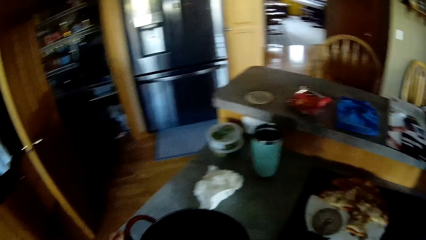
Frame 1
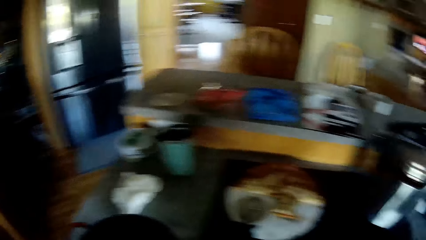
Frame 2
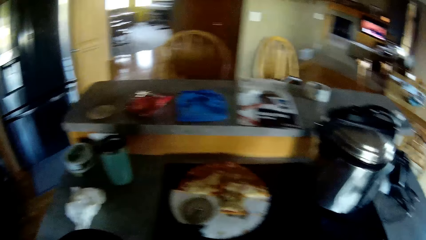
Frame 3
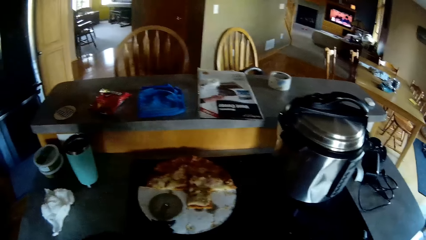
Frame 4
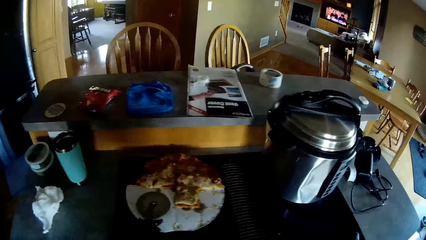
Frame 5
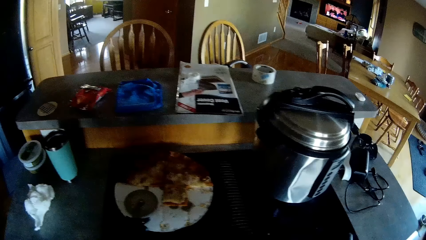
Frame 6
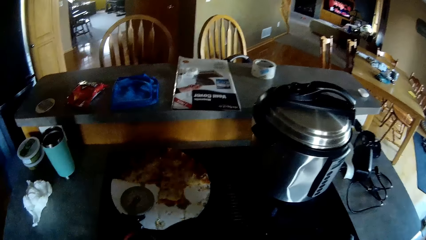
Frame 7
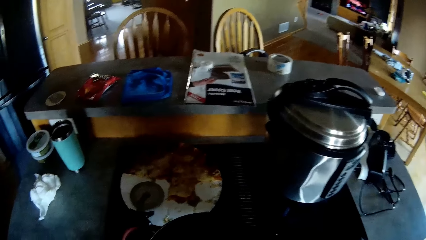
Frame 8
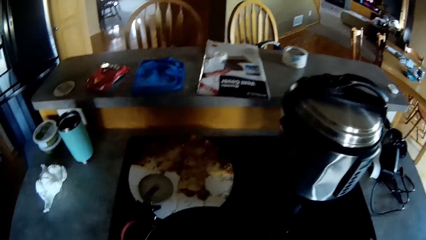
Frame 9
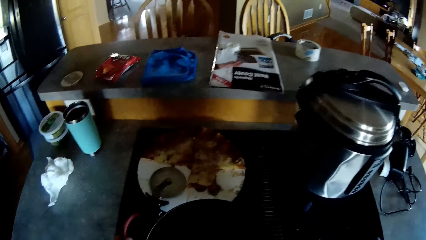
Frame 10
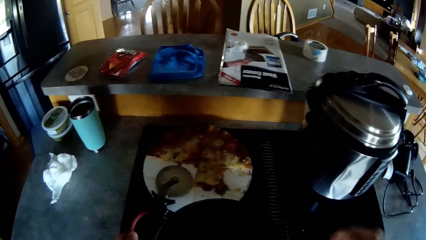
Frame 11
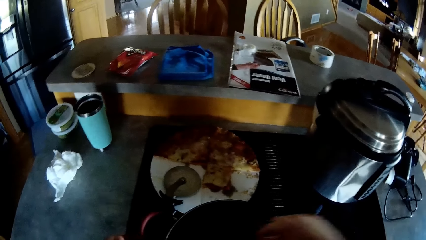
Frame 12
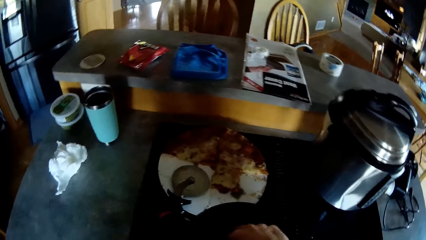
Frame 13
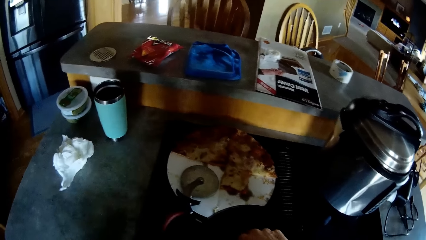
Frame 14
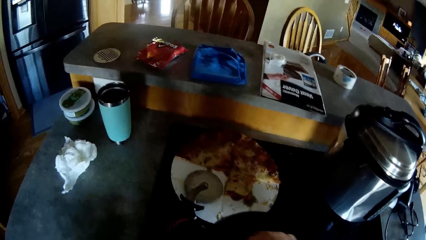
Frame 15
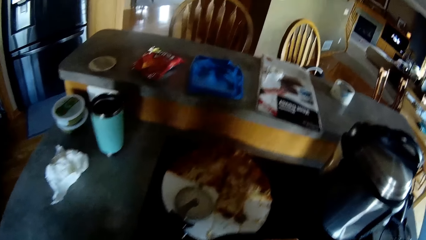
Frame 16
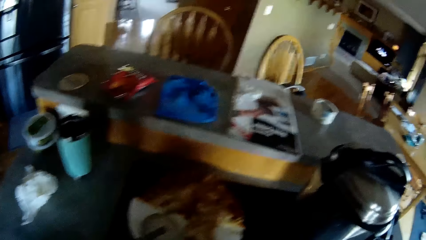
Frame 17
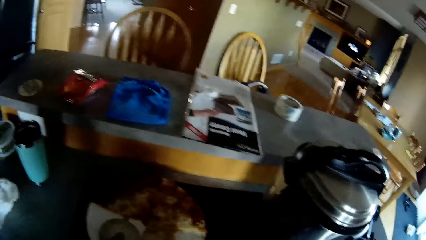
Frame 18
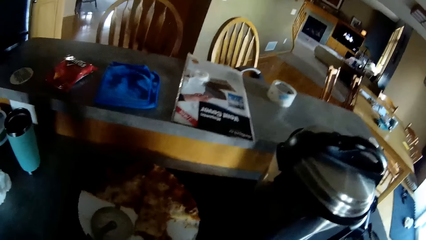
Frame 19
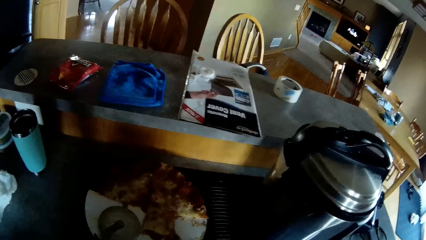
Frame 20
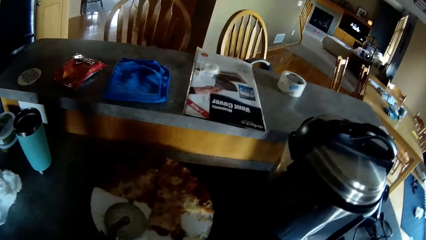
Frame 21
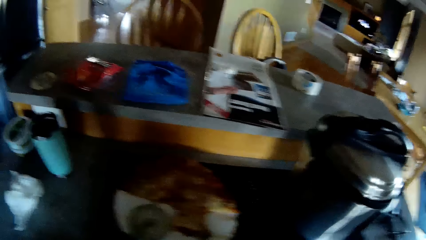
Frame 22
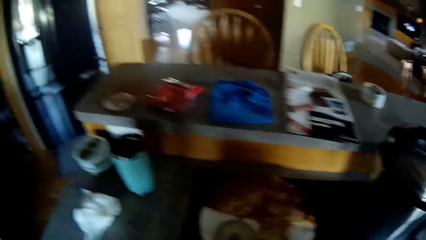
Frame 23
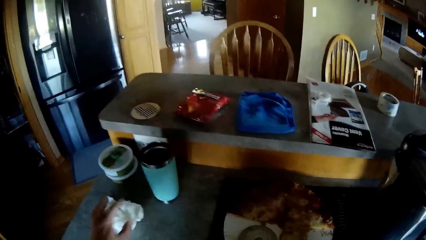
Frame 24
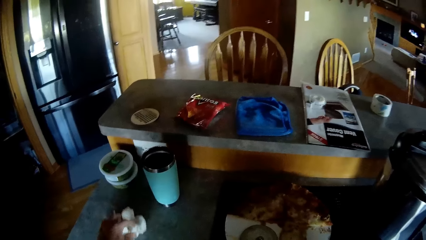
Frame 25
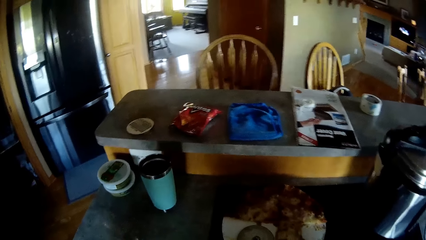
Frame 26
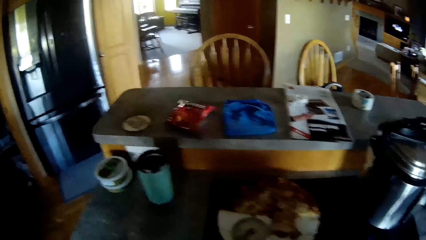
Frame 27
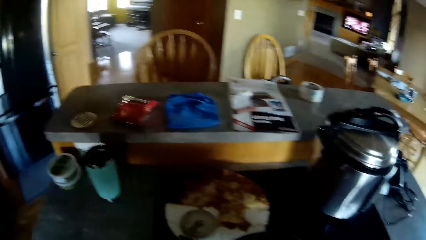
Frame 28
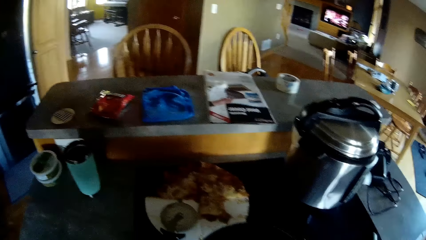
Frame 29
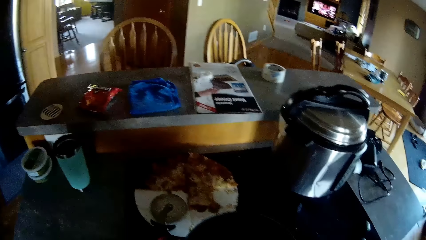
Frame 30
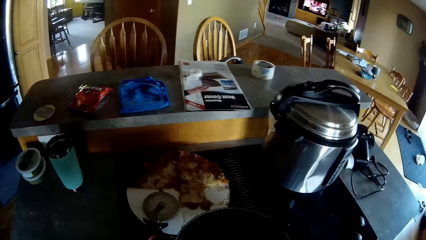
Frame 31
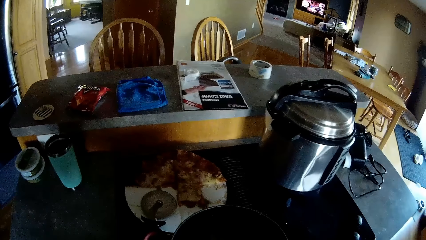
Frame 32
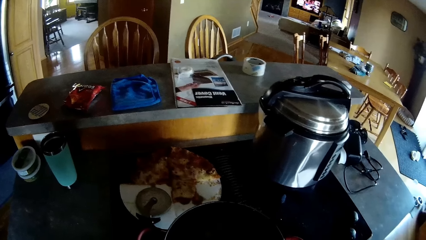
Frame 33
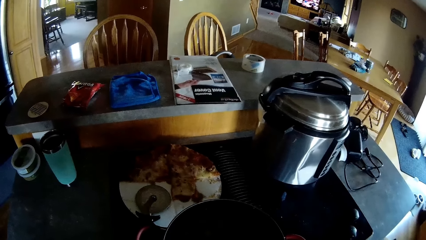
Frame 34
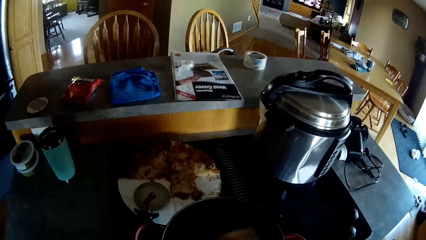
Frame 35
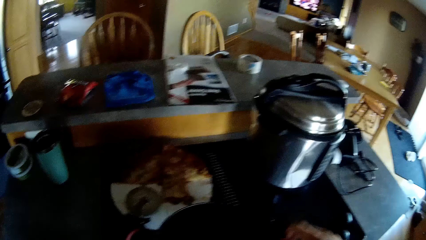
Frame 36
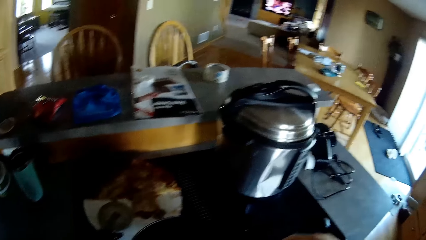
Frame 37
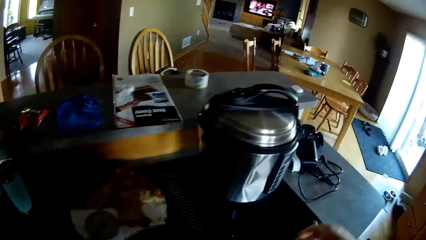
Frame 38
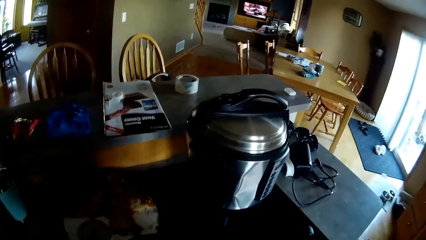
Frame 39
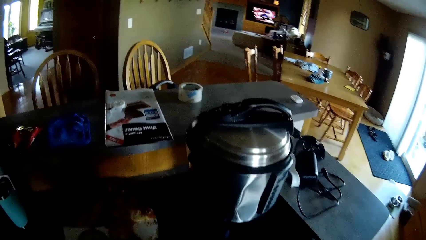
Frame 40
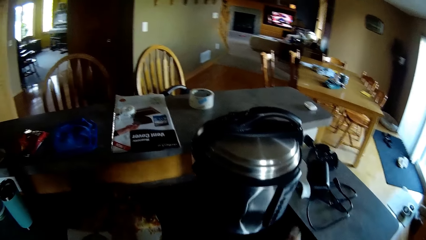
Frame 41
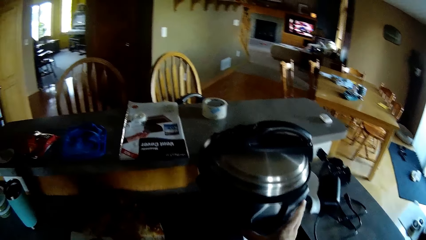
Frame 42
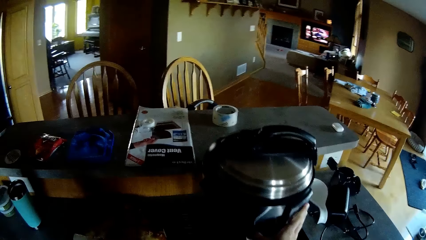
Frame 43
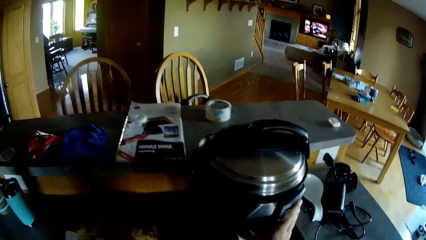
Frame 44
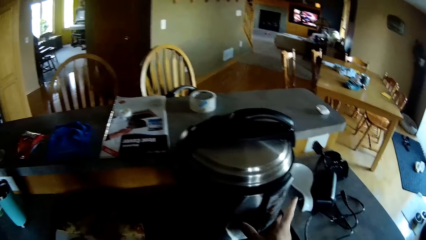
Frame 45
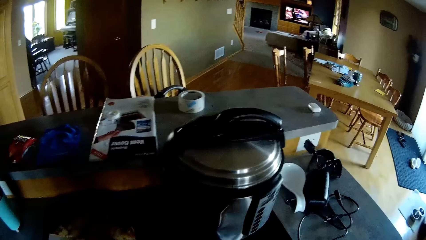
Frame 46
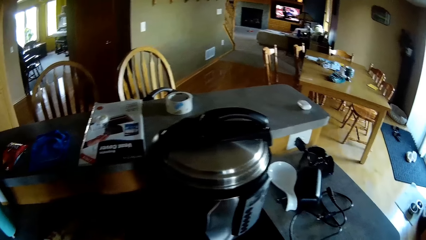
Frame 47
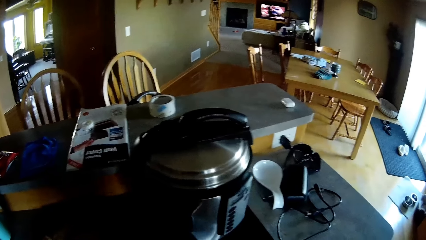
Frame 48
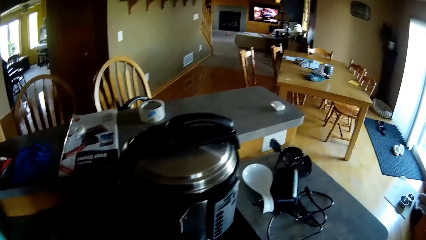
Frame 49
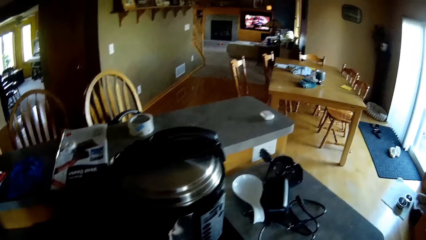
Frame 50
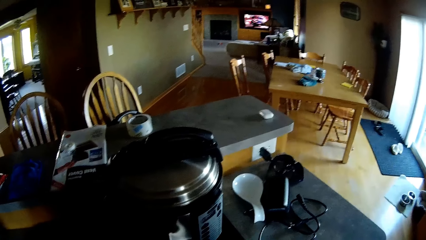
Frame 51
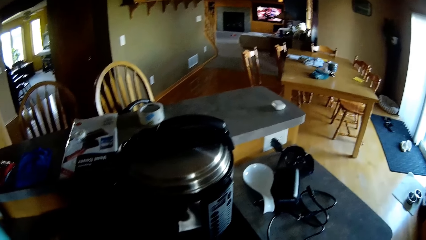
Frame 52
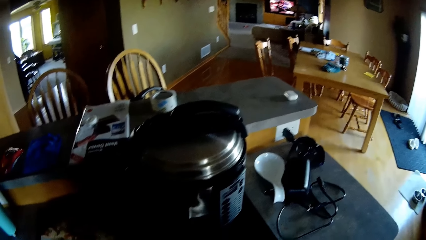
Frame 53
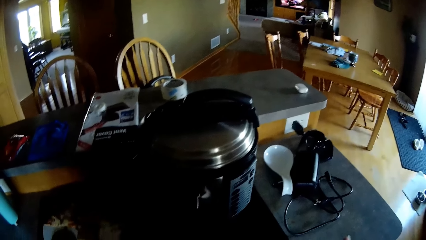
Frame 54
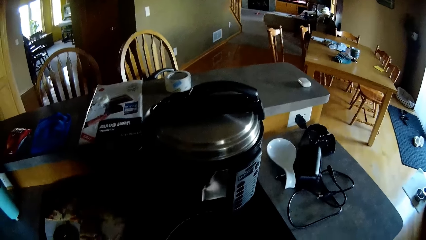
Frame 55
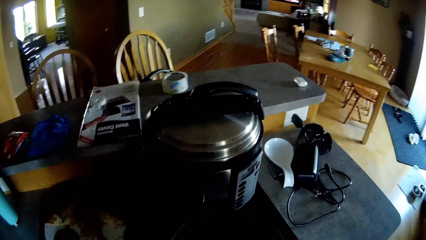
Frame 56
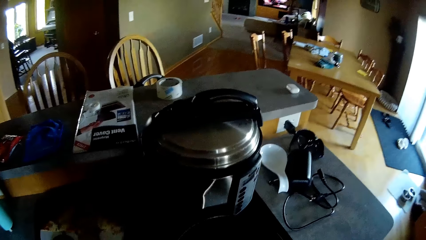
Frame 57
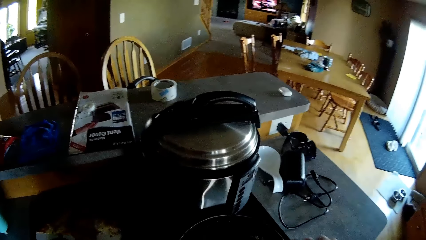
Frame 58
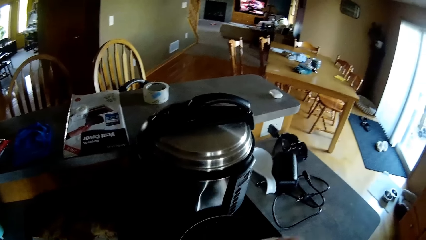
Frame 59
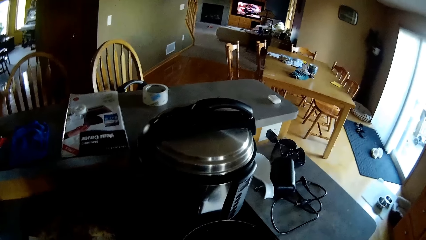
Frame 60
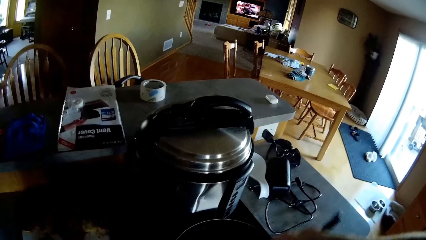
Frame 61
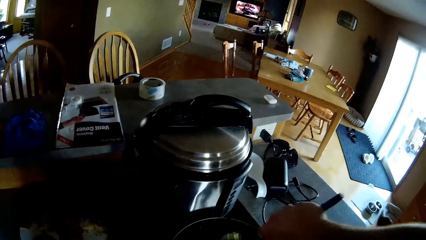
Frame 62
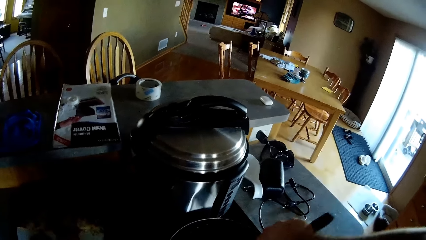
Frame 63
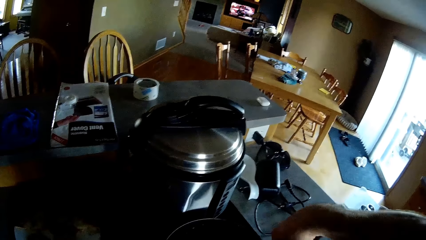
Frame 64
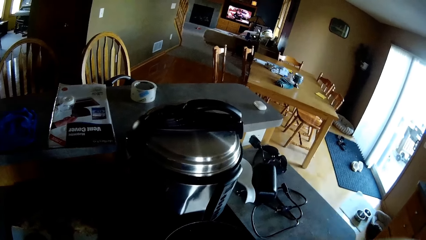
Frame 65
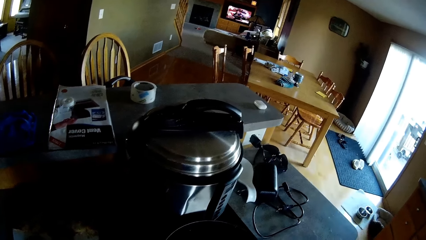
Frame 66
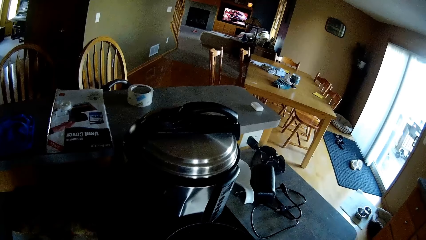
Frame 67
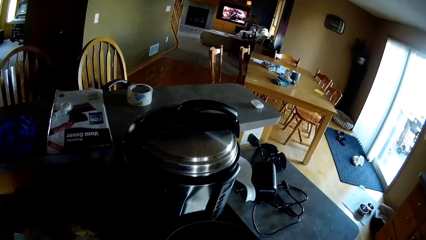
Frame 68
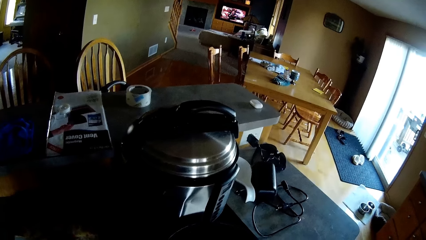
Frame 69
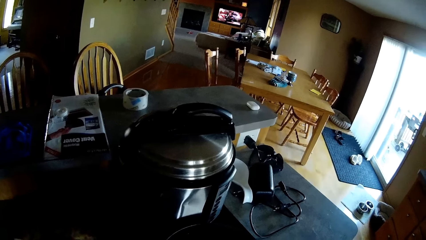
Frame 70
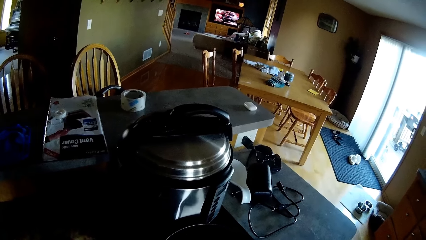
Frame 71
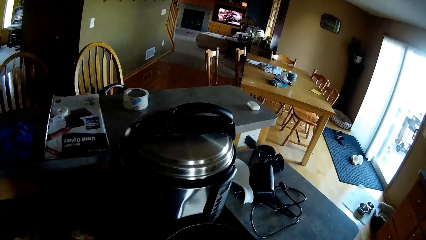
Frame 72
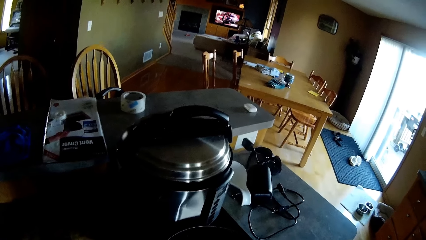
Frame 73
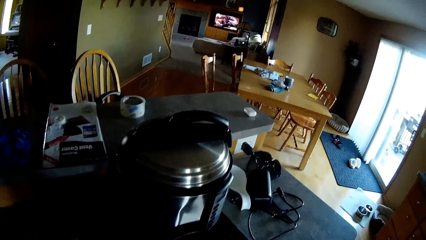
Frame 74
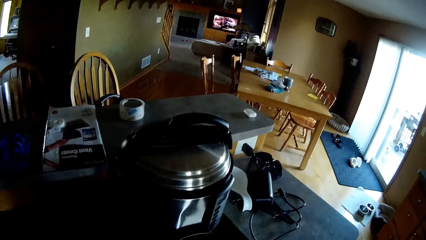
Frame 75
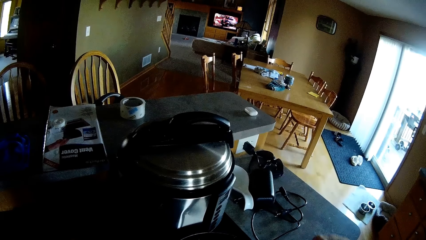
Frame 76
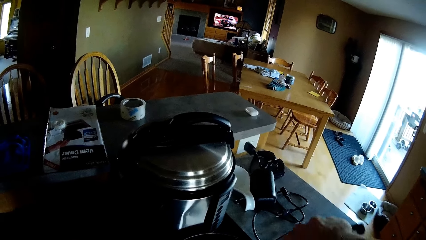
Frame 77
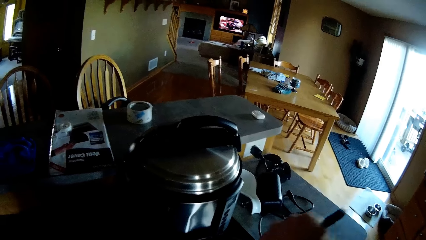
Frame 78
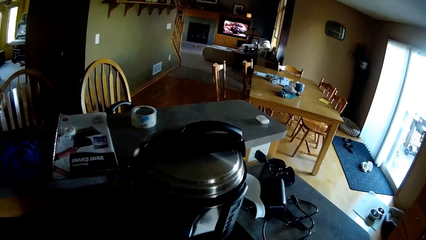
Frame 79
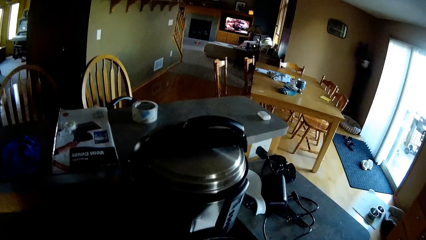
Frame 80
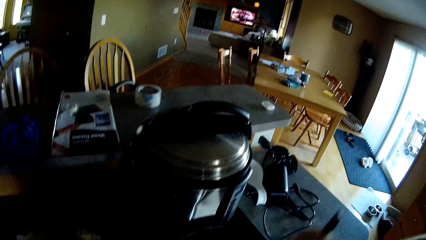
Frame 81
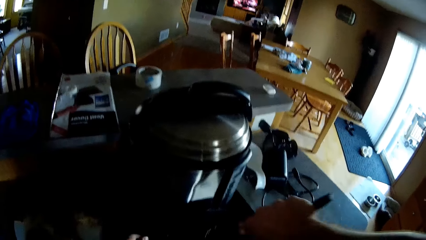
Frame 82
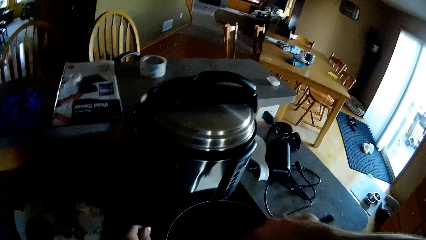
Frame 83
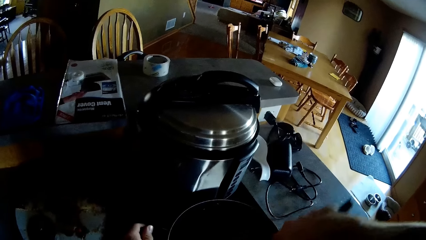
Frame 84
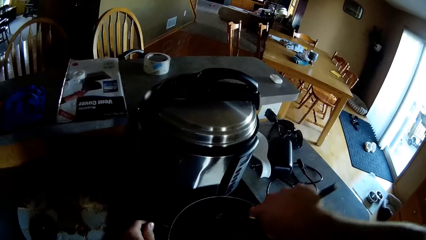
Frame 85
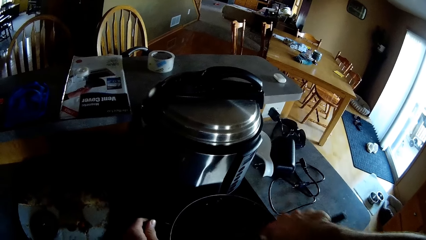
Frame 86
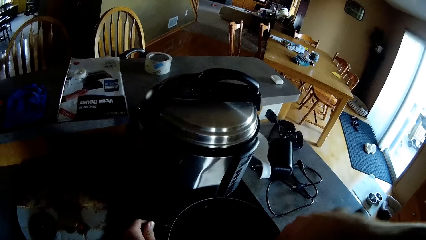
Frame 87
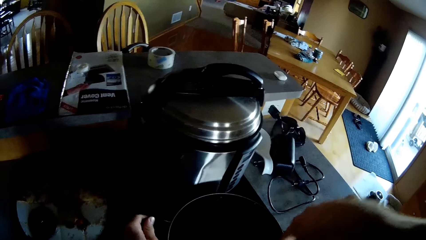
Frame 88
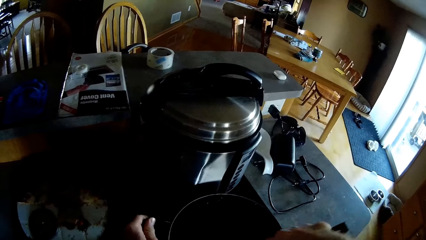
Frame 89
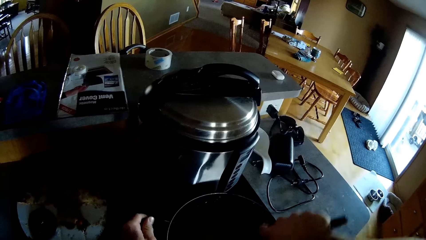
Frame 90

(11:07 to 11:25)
The camera wearer touches the cooking pan. She puts her right hand in the pan. She moves the cooking pan. She uncovers the cooking pan. She picks a paper towel from the countertop with her left hand. She moves the pot with her right hand. She touches the spoon in the pan with her right hand. She stirs the vegetables.
